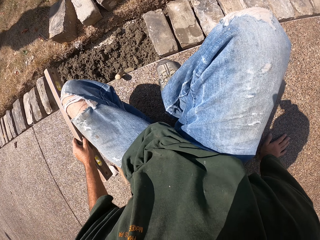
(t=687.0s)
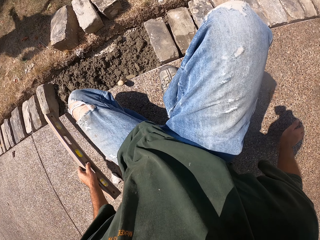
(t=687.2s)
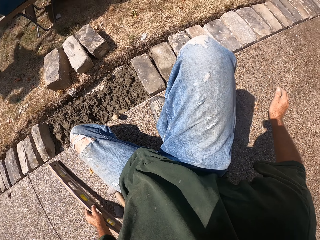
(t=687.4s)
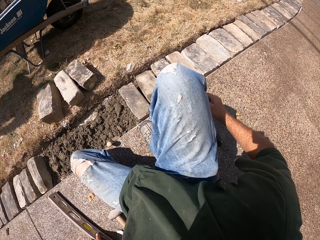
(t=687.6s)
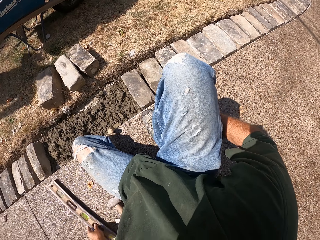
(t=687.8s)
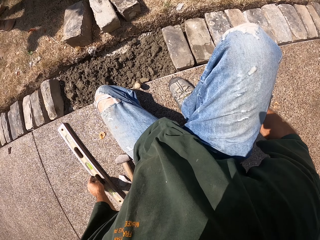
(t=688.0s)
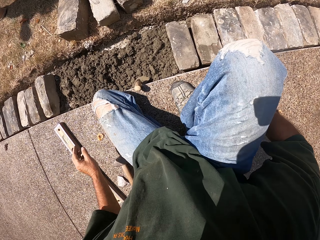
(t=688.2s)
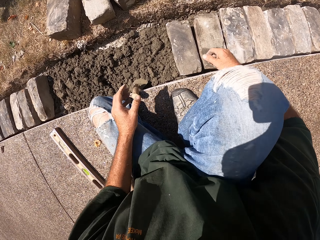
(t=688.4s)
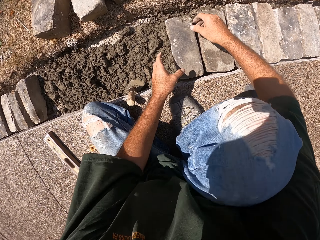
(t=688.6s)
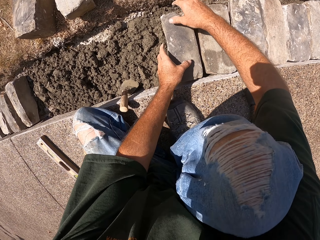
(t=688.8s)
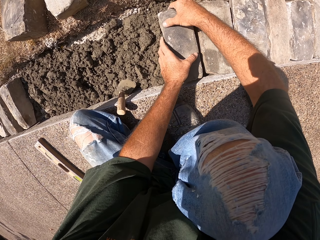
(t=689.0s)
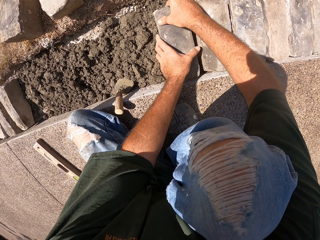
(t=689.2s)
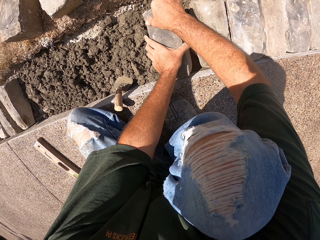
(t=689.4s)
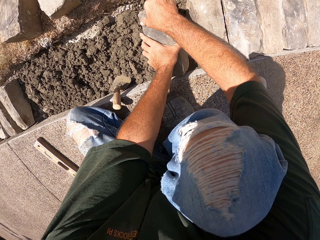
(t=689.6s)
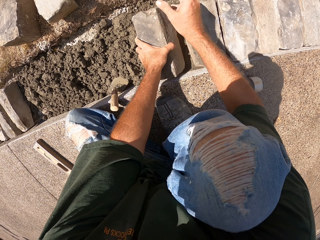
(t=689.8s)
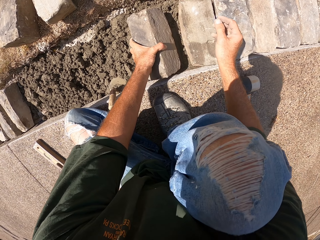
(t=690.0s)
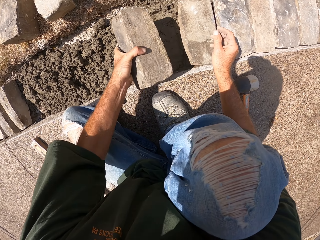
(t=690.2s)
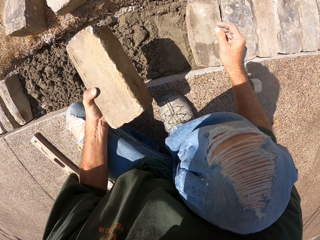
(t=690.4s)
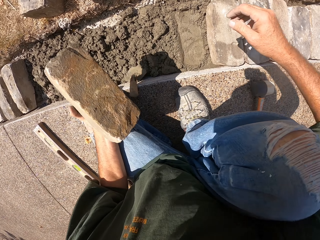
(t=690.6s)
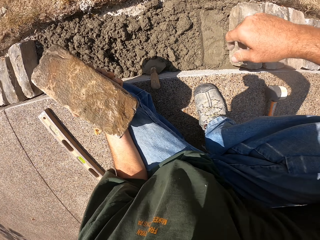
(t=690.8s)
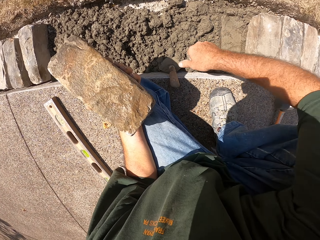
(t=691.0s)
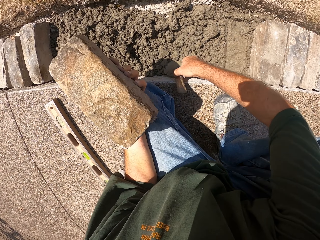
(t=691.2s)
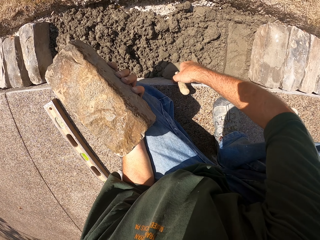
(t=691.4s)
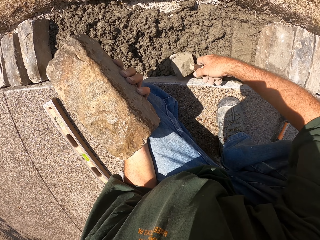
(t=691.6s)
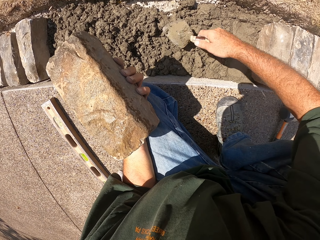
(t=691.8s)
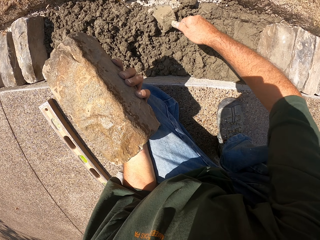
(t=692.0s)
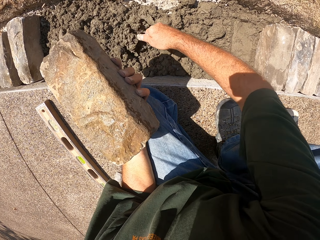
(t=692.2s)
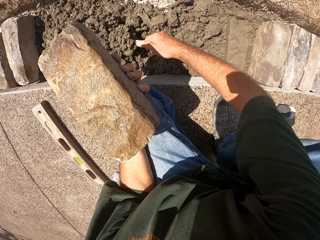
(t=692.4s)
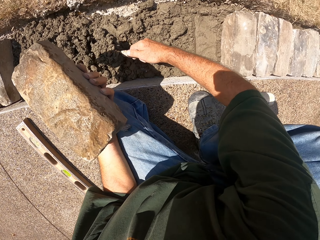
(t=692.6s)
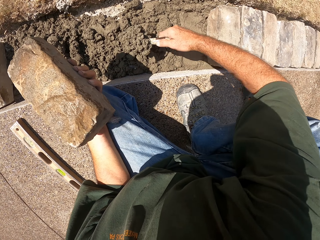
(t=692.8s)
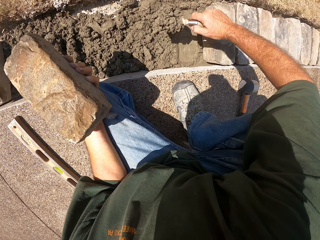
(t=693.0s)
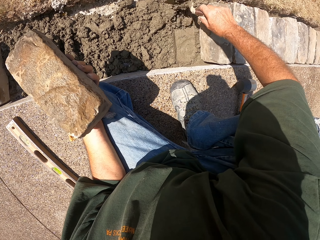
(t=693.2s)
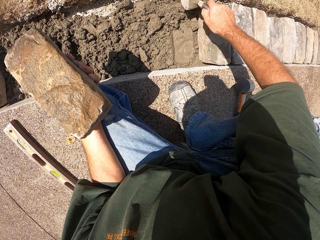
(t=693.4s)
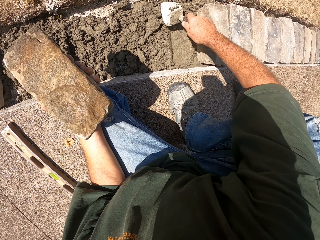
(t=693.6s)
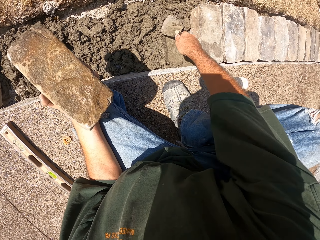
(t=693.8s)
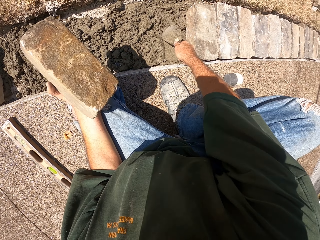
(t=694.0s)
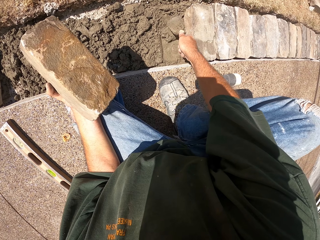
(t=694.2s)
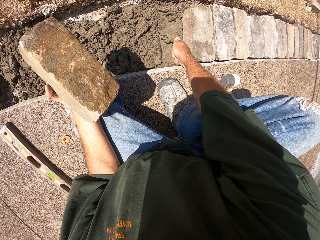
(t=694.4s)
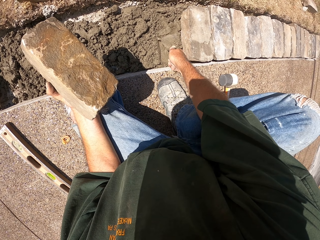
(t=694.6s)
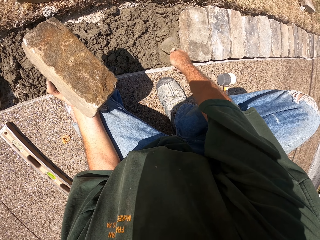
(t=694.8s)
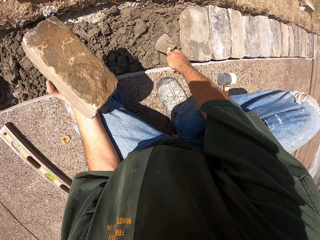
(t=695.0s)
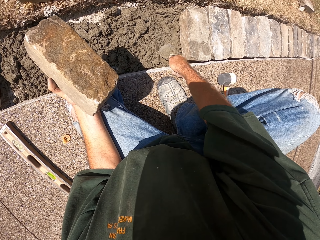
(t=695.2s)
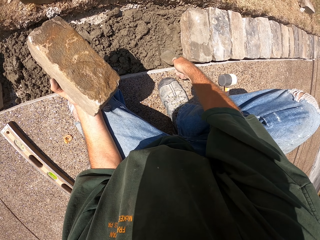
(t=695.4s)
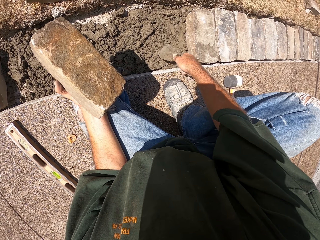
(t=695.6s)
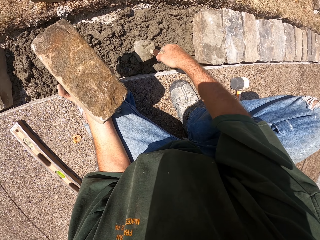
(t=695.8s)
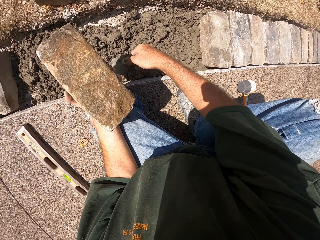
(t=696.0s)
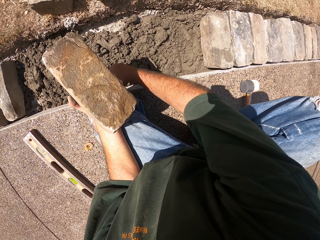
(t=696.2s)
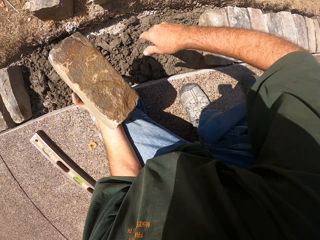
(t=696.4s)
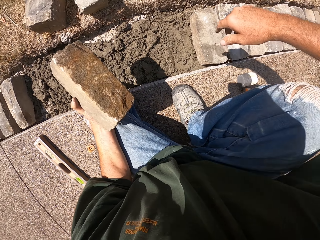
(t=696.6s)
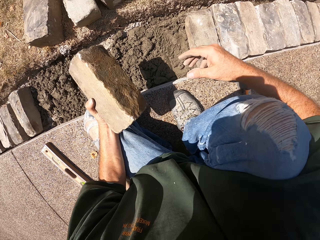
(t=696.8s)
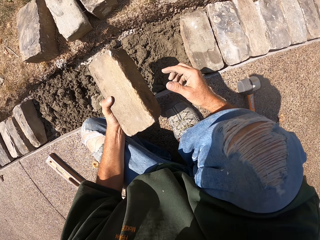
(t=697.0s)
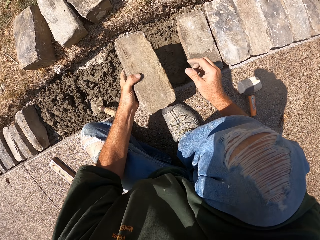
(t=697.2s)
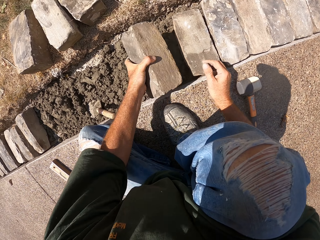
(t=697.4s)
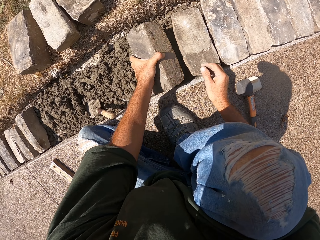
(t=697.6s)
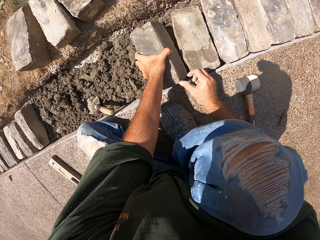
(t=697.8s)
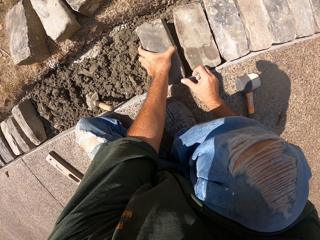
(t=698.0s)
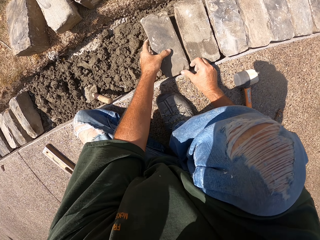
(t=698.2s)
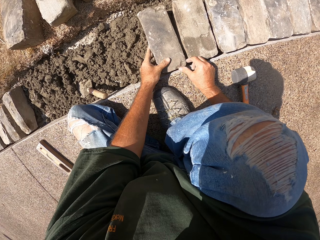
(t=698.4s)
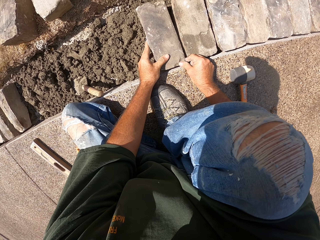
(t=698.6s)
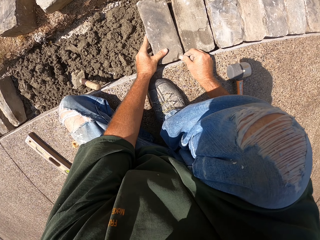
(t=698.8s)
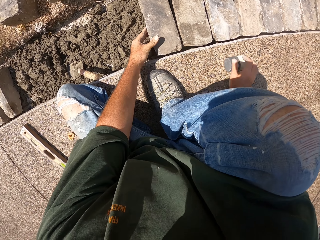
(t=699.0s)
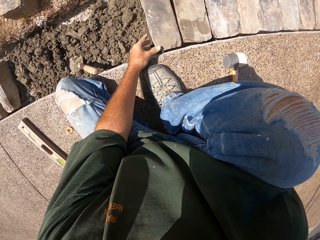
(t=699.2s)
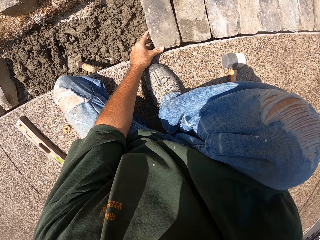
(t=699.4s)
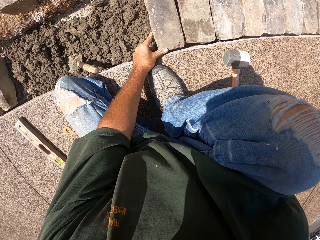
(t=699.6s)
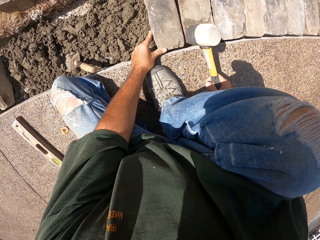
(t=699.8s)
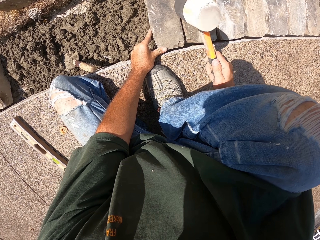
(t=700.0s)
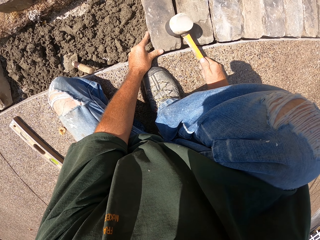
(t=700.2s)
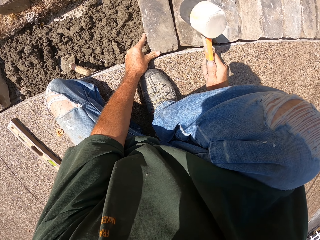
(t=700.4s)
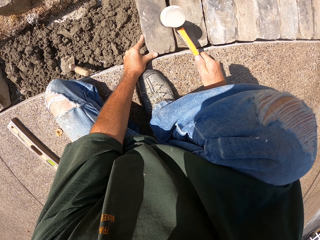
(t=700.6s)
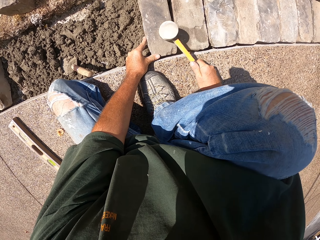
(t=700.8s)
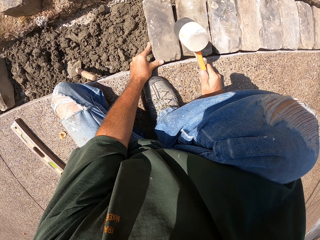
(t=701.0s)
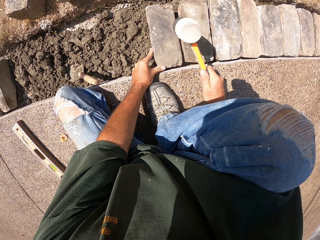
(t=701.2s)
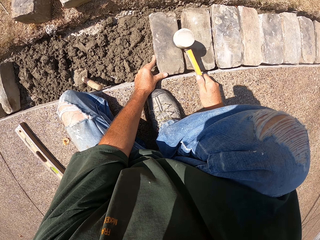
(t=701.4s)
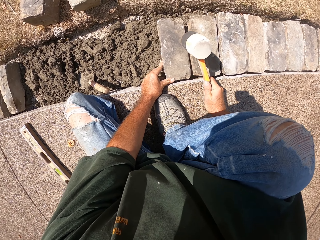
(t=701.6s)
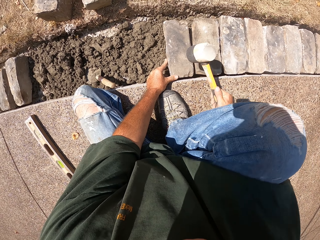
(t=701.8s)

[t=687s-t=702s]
The camera wearer drops the spirit level aside. They remove a stone or brick from the furrow. They pick up a masonry trowel. They spread mortar with the trowel. They scoop and level the concrete. They drop the masonry trowel. They fix the brick. They put the stone in the furrow. They pick up a hammer and hit the brick with the hammer.

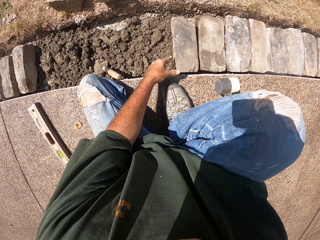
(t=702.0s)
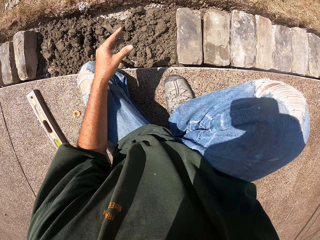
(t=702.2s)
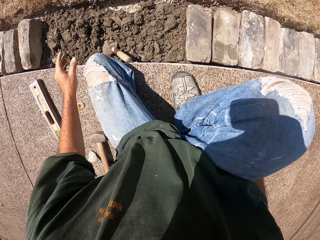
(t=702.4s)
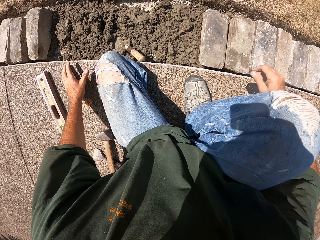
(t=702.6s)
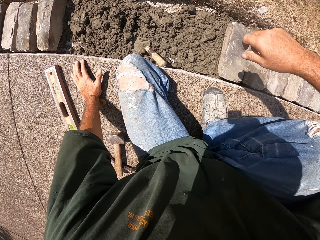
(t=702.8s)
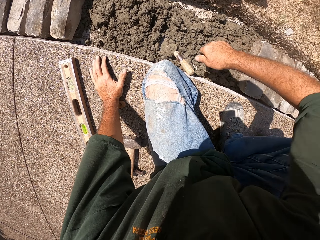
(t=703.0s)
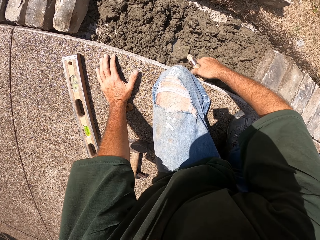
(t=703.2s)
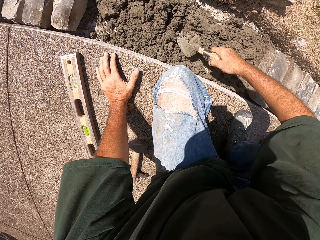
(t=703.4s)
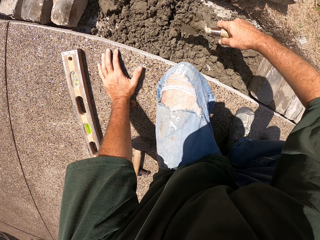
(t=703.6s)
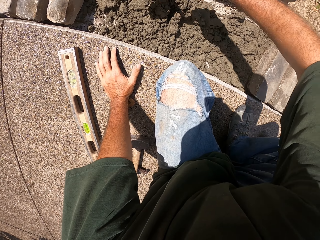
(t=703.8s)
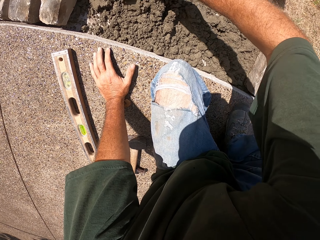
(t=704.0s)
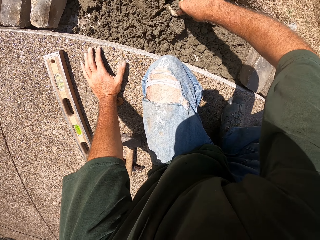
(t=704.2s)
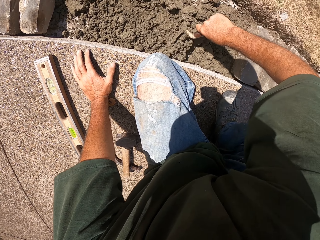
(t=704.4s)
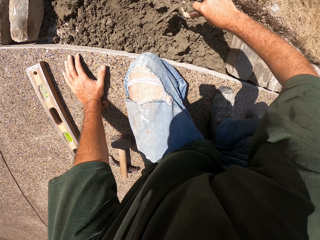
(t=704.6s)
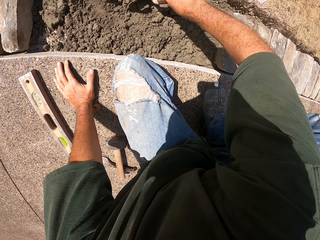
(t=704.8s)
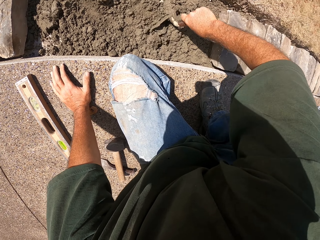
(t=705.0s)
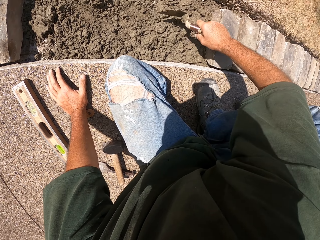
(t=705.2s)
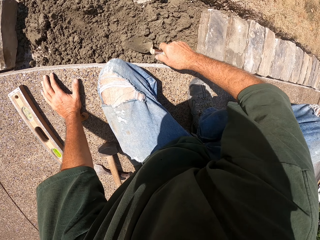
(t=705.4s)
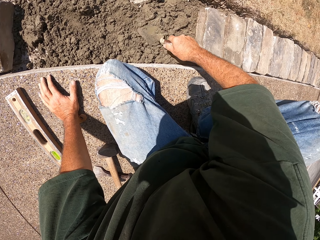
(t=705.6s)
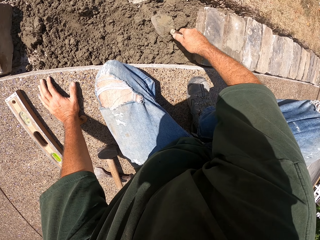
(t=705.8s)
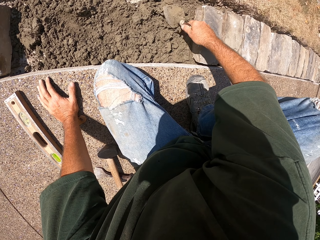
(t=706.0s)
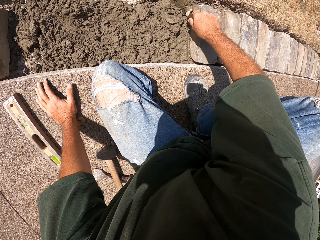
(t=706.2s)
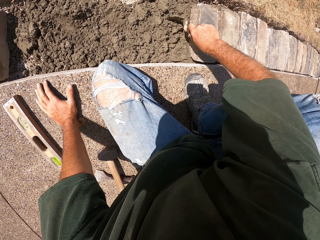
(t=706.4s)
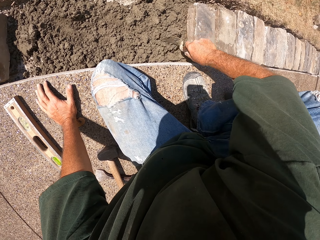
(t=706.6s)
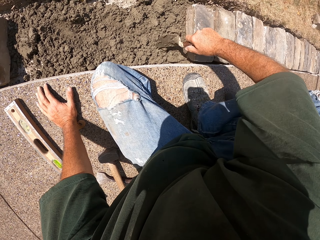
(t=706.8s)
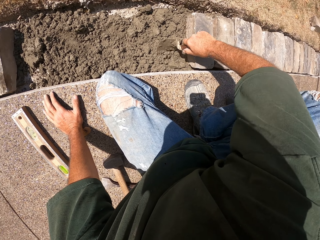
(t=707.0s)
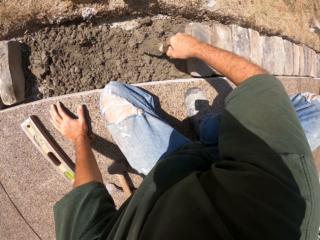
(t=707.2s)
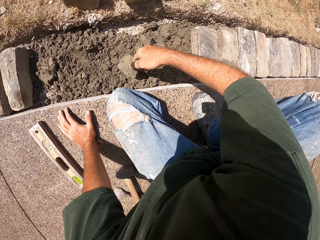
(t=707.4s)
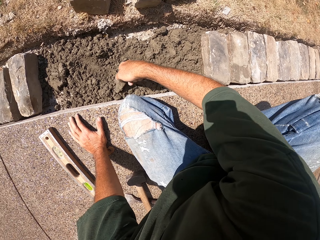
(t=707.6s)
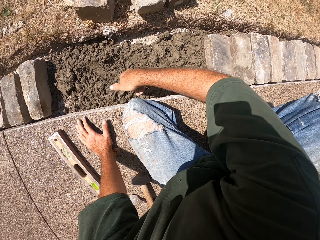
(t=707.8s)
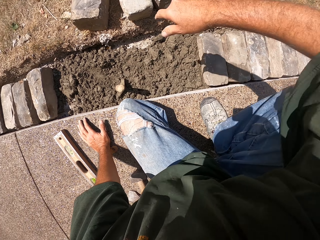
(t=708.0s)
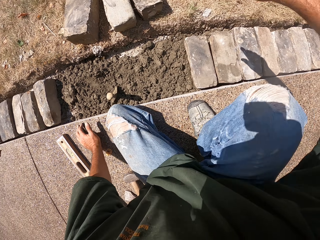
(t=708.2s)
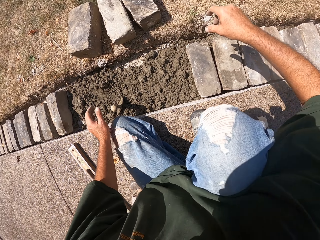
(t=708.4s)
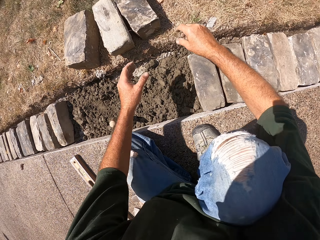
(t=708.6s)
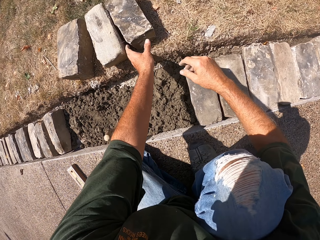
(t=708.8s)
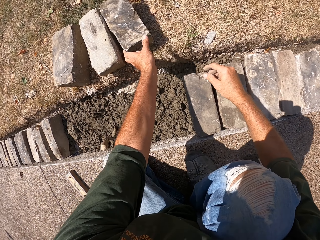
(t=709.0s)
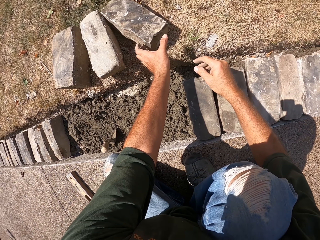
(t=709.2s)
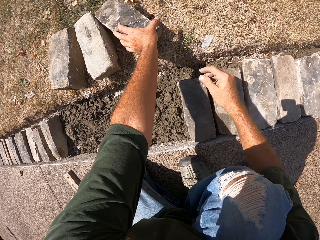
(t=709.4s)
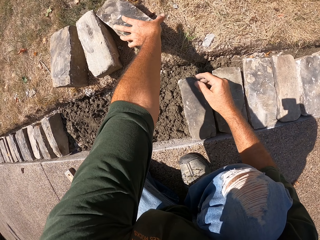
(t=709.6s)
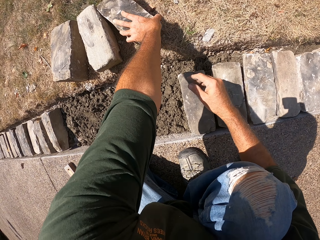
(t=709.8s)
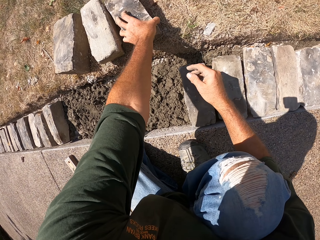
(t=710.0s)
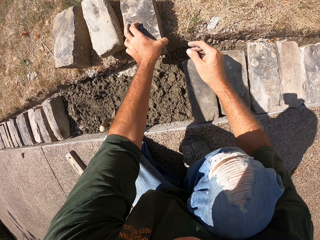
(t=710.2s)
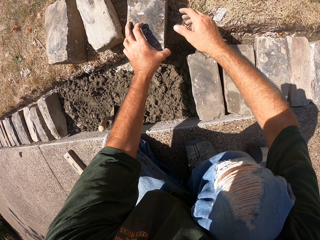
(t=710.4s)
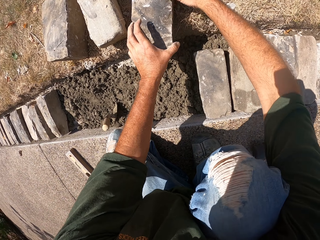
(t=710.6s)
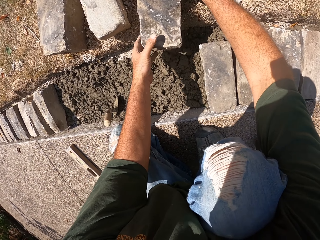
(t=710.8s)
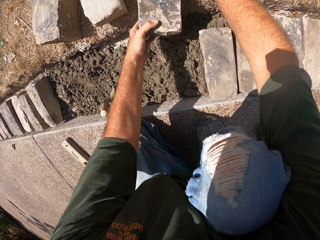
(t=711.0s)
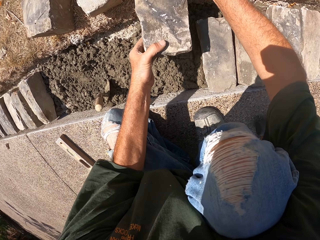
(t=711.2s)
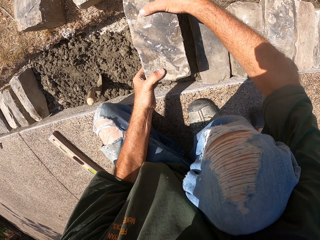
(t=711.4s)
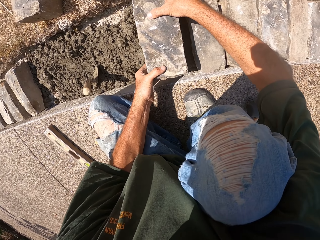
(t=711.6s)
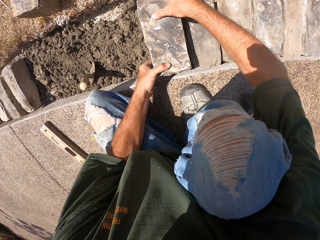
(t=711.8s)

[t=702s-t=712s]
The camera wearer drops the hammer. They hold the masonry trowel. They spread mortar with the trowel. They level the concrete. They drop the masonry trowel. They pick up a brick. They put a stone in the furrow.
